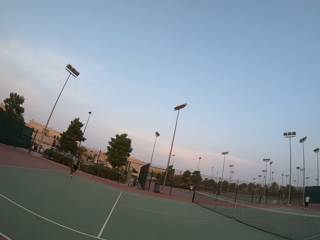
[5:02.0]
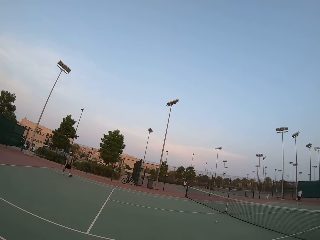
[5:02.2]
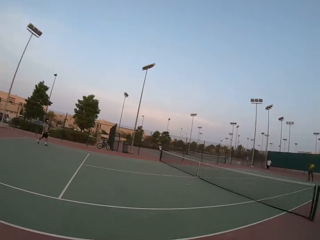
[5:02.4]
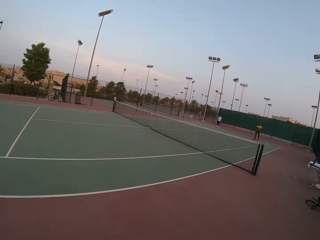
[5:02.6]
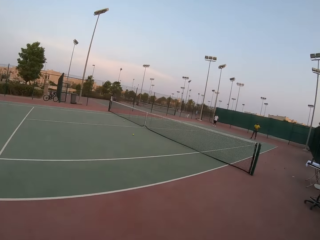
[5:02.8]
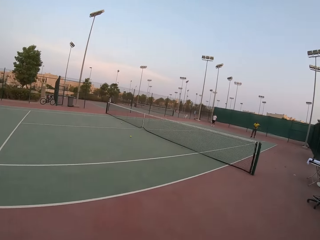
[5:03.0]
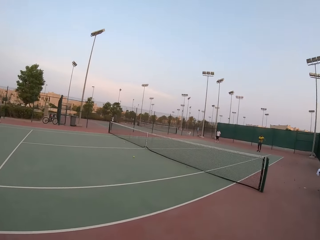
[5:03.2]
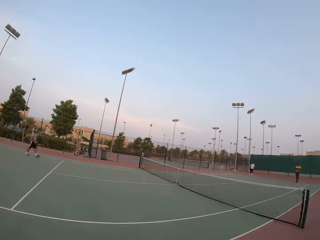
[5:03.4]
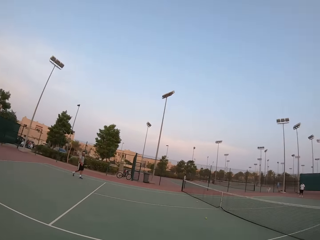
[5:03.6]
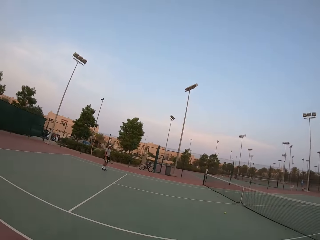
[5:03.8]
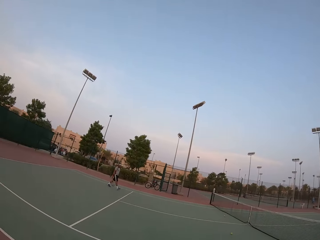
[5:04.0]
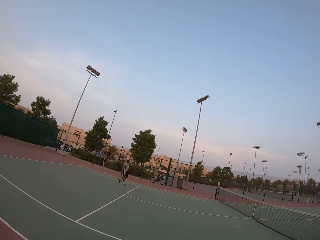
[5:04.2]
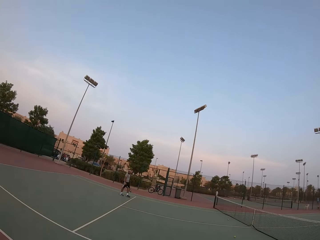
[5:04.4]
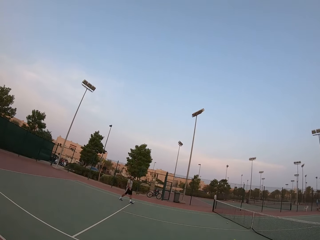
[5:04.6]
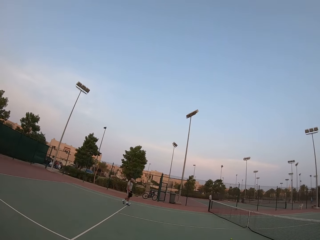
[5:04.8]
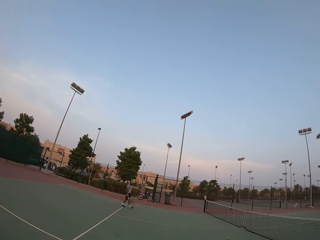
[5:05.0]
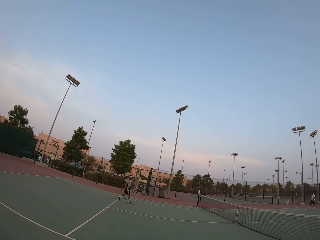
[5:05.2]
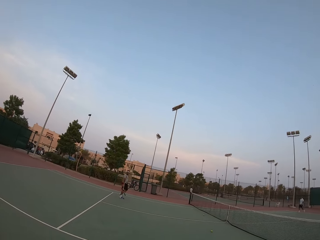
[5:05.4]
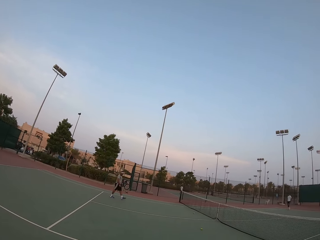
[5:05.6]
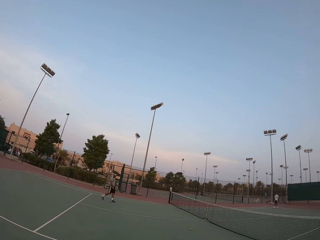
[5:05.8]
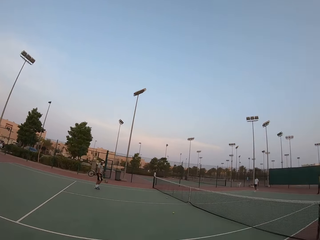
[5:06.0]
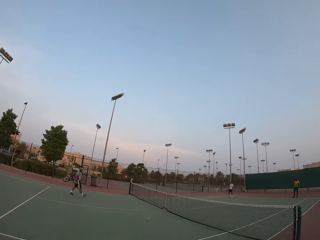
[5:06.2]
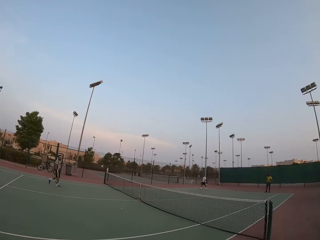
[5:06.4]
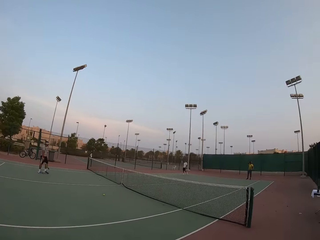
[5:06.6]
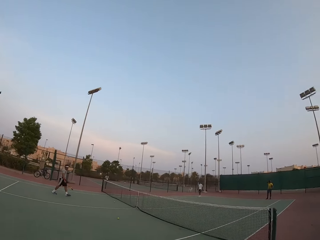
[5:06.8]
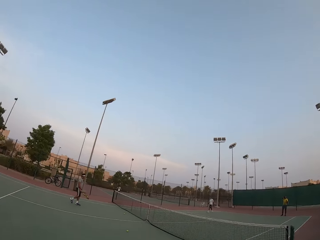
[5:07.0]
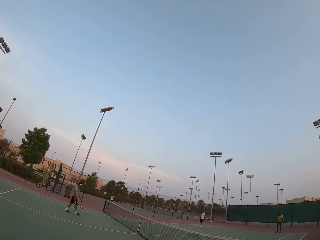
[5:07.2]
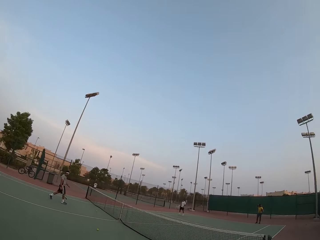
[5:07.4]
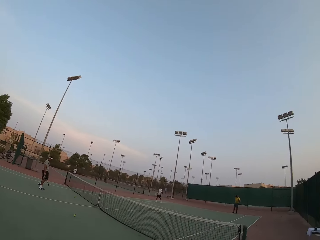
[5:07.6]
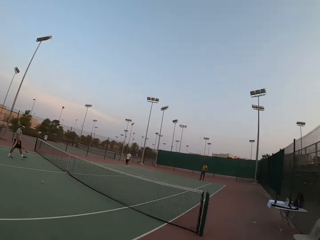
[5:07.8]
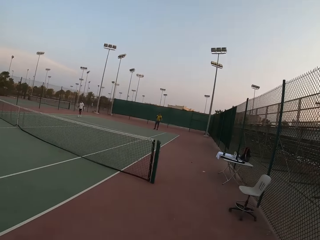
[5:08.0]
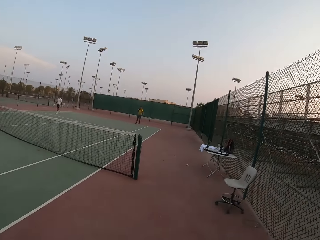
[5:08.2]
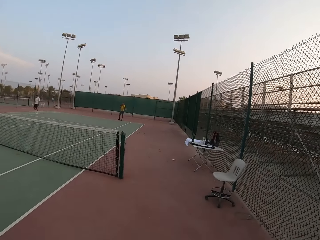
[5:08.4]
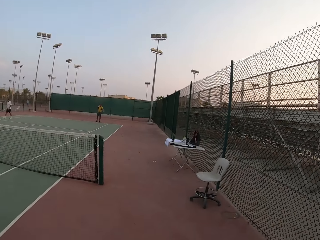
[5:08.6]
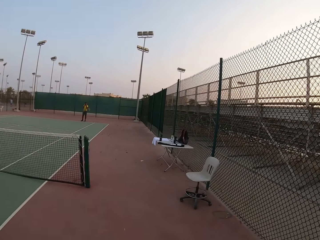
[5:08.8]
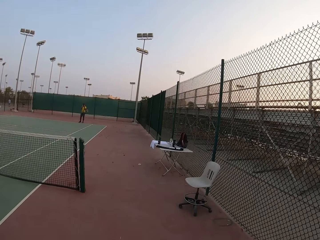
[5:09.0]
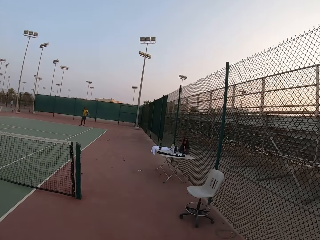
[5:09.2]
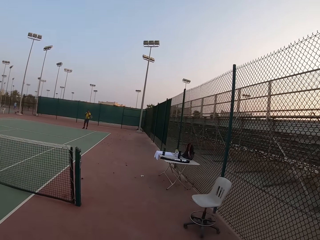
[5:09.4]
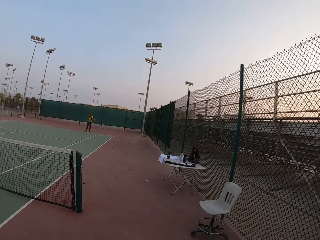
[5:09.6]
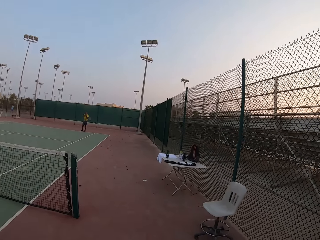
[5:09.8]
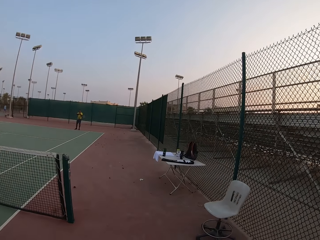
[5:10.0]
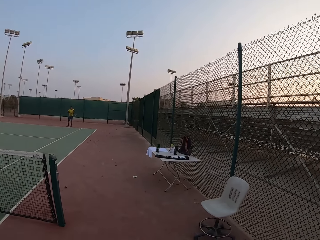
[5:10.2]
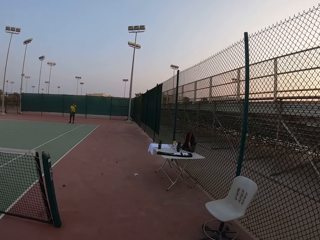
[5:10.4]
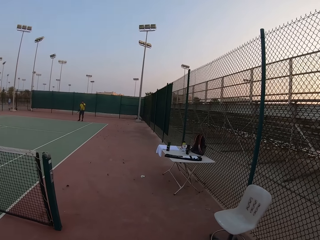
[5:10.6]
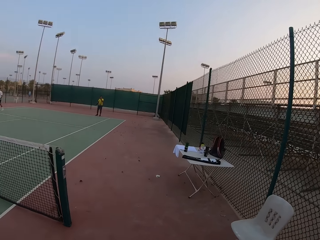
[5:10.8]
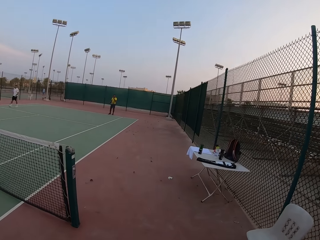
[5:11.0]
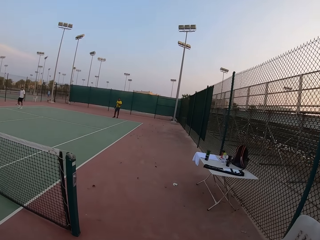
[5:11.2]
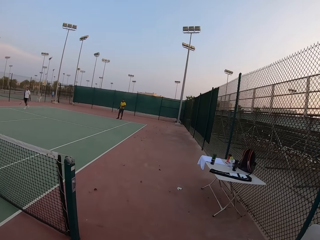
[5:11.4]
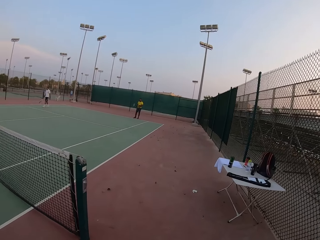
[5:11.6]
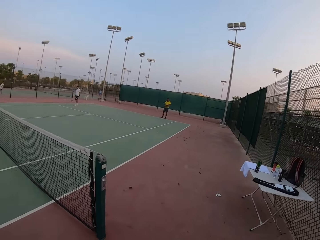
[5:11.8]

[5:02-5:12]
The camera wearer watches tennis. They walk in the pitch.

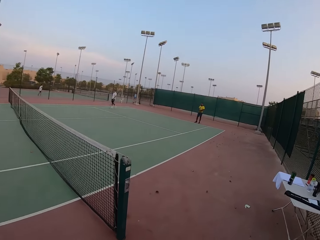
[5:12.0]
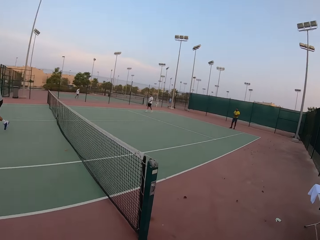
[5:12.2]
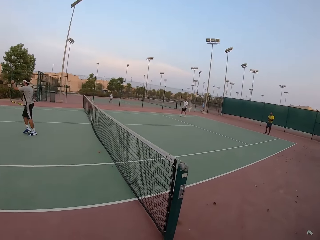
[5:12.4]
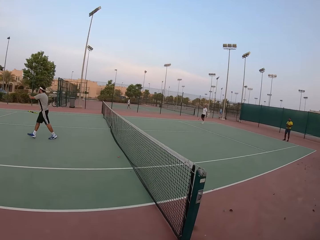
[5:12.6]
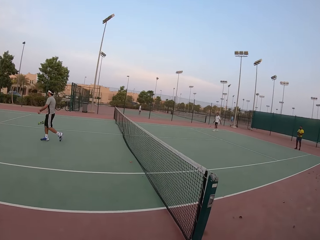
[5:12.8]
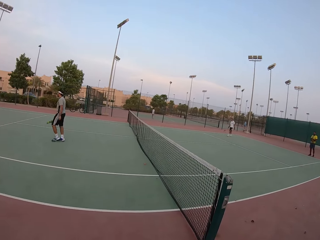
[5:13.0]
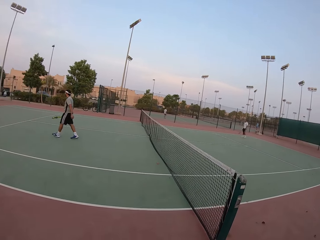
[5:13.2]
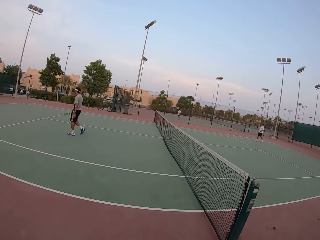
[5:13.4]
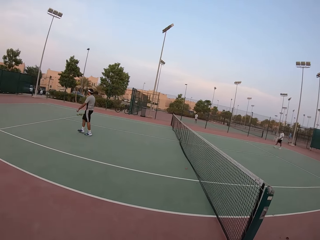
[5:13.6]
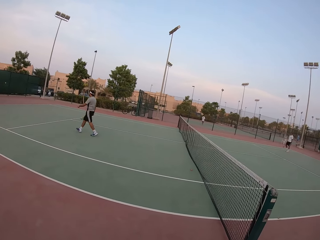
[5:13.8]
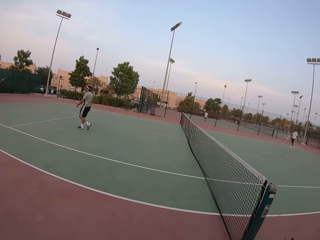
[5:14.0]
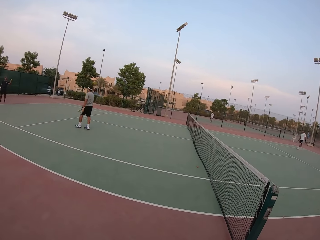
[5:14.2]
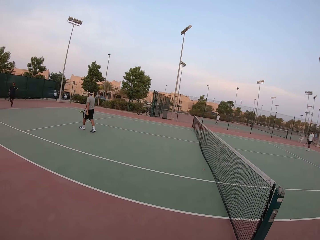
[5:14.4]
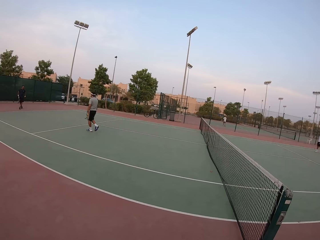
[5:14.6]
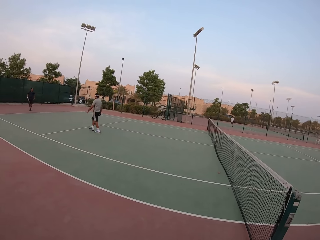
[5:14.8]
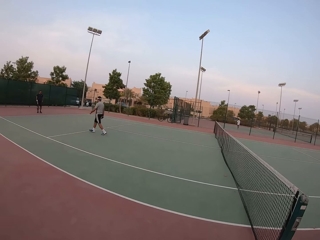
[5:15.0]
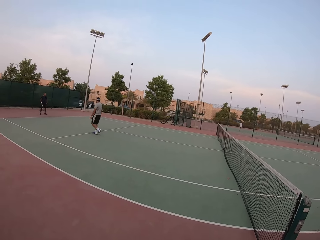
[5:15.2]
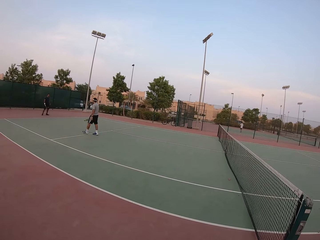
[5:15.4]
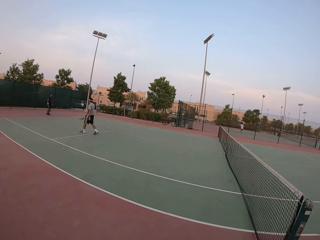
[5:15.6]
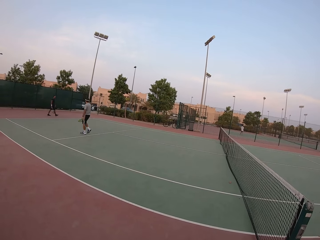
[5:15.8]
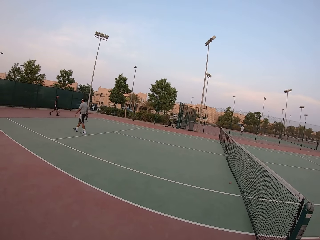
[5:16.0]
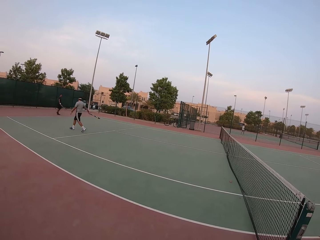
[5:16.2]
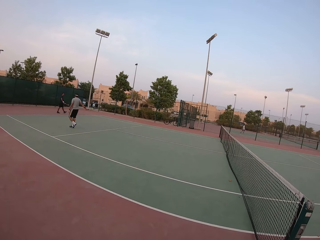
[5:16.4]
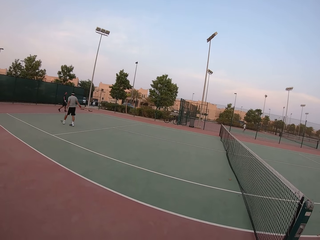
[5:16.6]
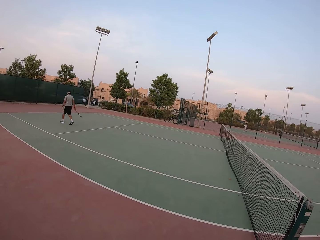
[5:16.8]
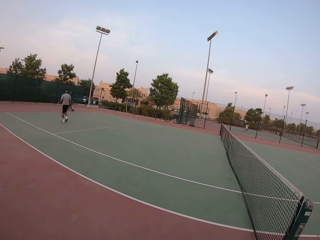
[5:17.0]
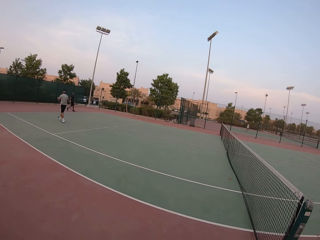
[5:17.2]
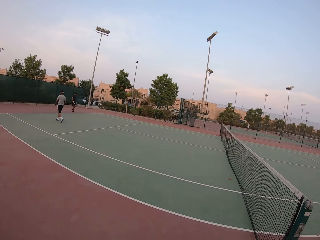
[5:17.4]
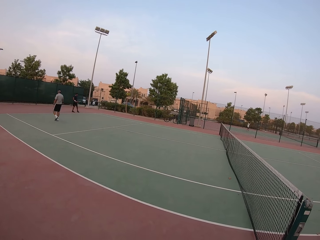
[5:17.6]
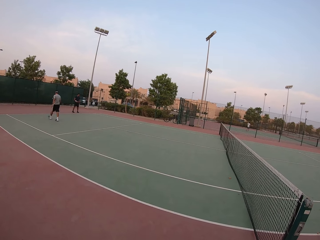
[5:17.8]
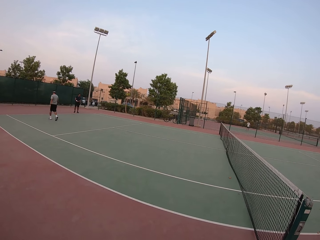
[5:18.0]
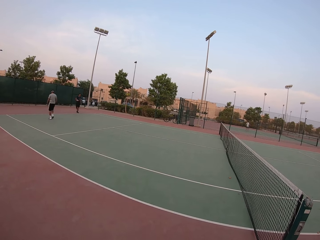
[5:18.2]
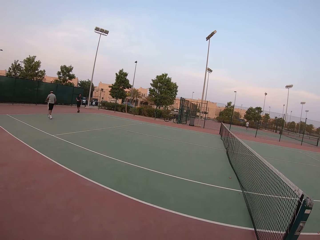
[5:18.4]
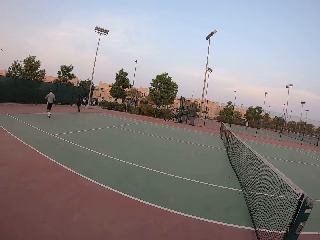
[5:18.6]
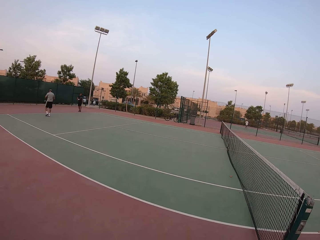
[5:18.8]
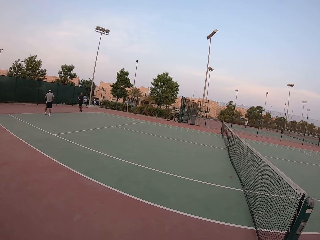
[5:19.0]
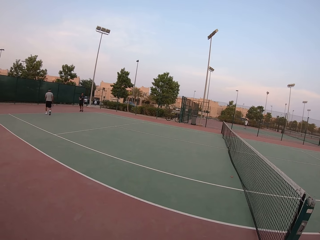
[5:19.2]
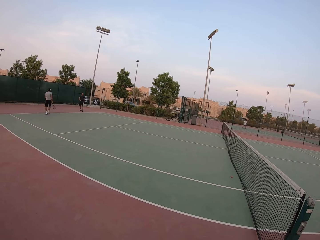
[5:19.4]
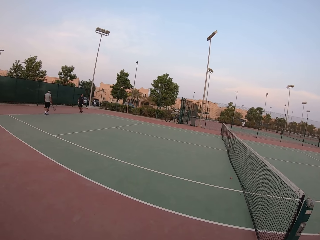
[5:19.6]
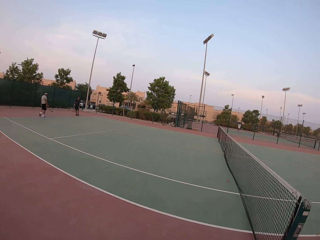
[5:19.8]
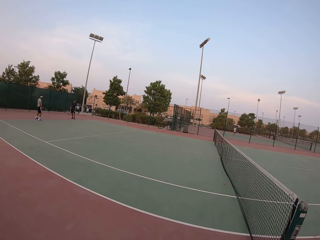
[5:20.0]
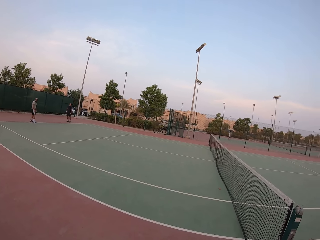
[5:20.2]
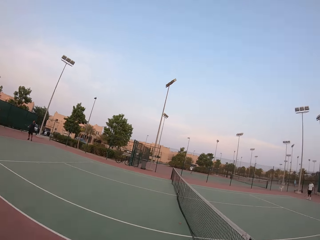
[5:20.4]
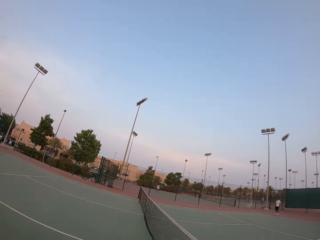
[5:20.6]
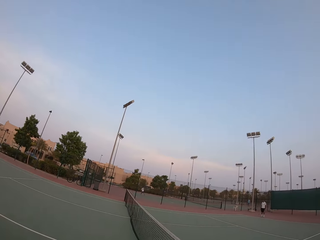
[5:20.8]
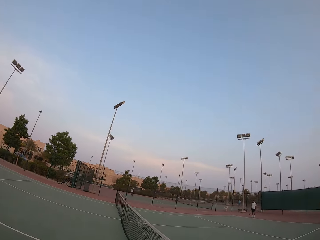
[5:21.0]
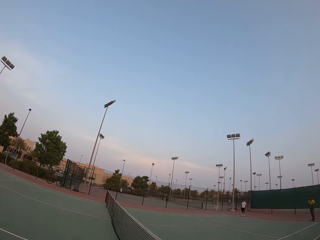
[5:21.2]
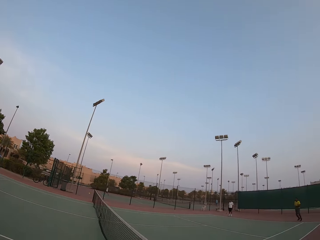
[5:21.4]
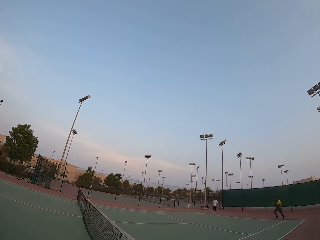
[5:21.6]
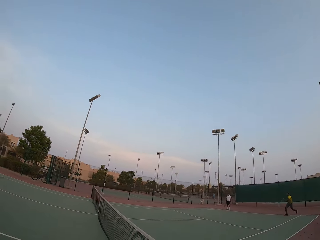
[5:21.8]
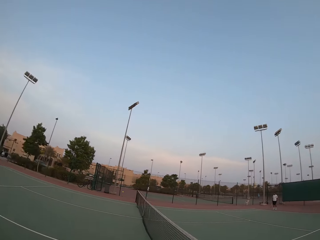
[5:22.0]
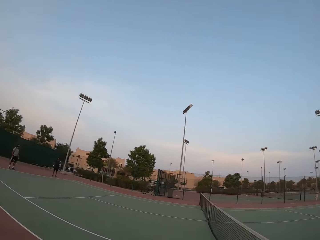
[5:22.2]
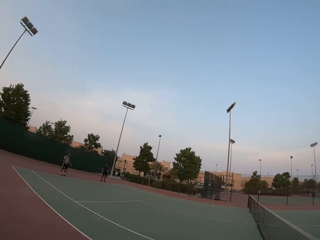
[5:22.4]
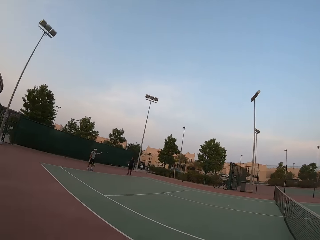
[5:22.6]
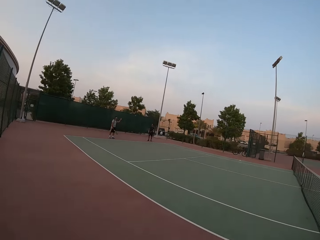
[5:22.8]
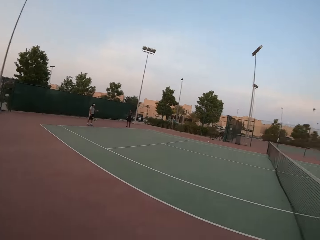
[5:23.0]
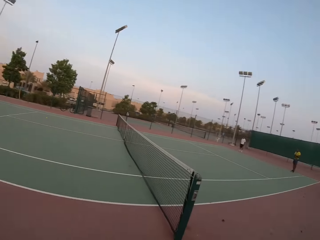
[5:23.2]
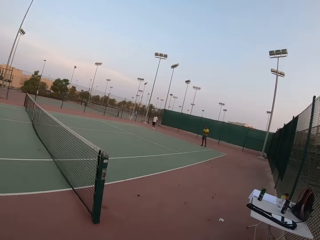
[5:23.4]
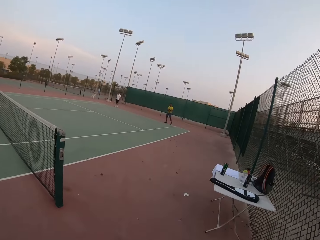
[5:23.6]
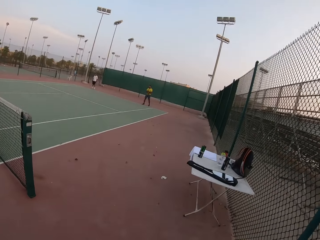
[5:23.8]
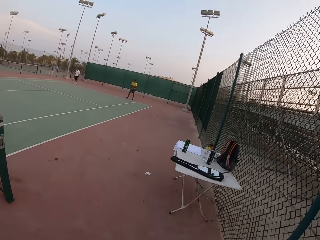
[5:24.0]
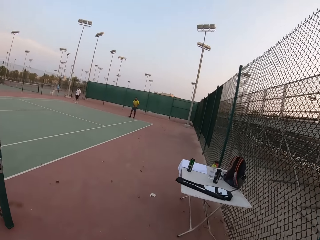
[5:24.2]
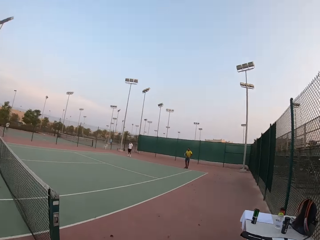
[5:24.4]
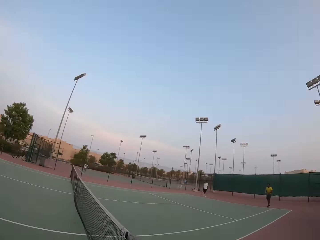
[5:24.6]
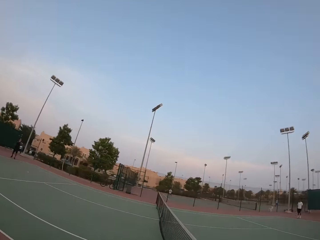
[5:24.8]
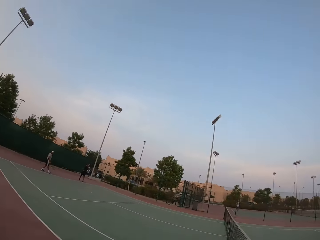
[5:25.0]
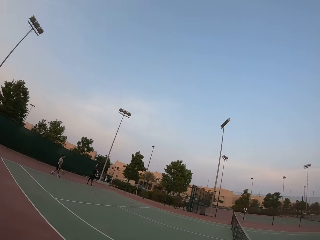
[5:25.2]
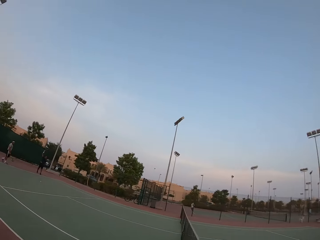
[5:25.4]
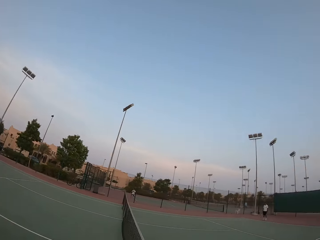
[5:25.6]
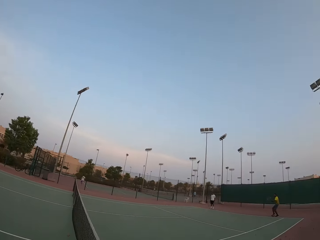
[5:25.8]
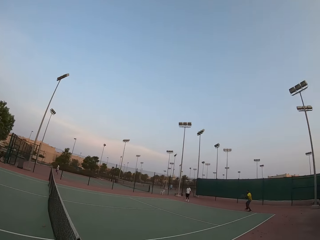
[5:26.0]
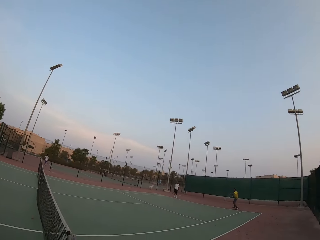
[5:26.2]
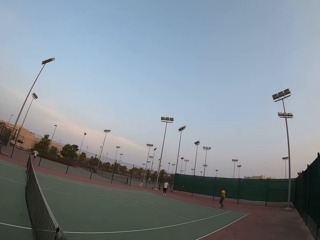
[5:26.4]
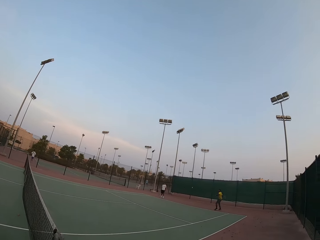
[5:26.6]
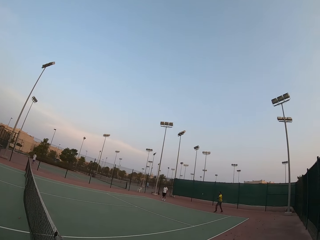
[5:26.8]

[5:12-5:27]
The camera wearer stares at the pitch. They watch a basketball match. They move the camera around.
